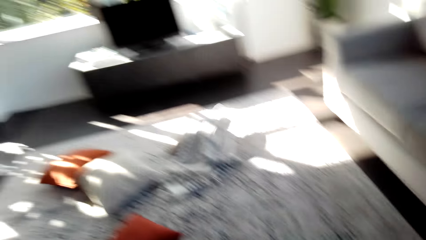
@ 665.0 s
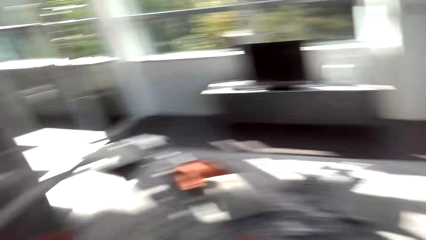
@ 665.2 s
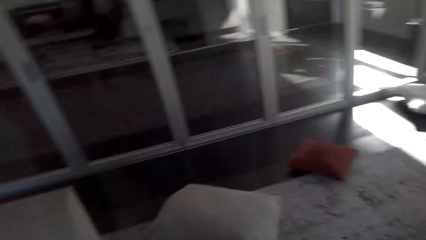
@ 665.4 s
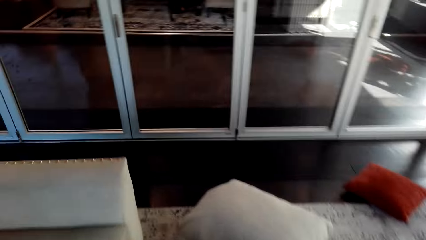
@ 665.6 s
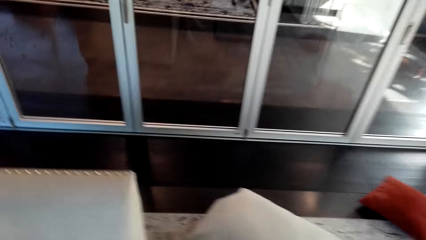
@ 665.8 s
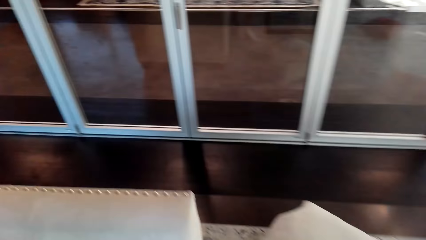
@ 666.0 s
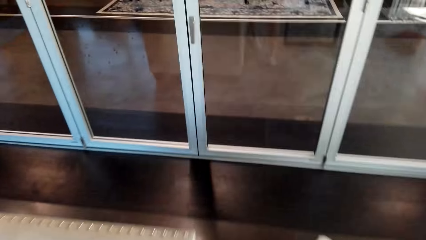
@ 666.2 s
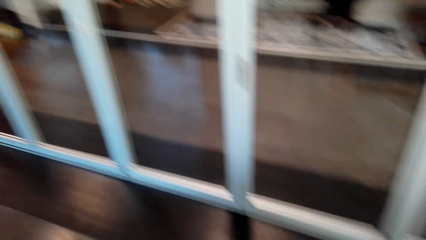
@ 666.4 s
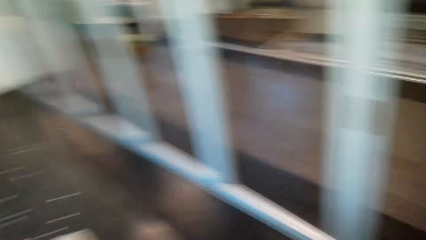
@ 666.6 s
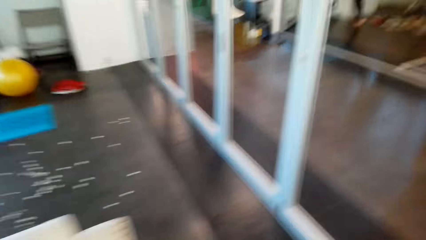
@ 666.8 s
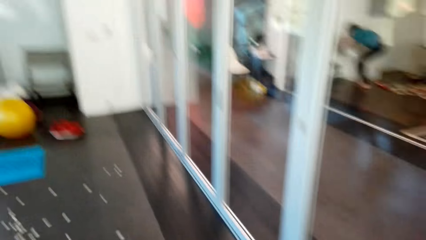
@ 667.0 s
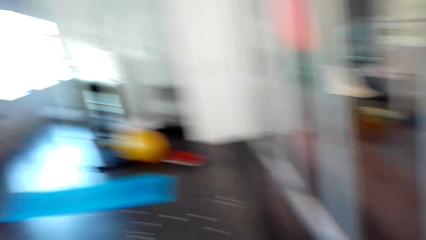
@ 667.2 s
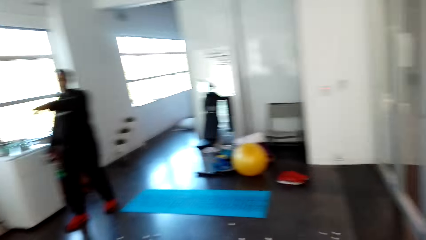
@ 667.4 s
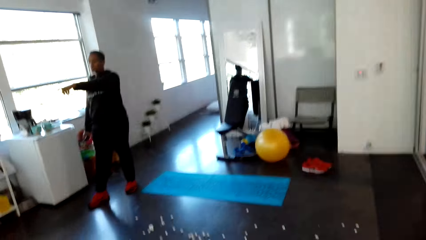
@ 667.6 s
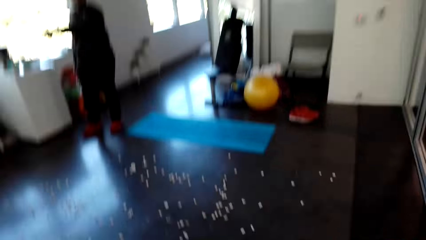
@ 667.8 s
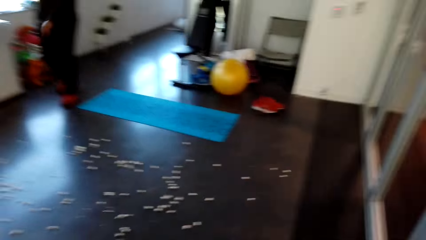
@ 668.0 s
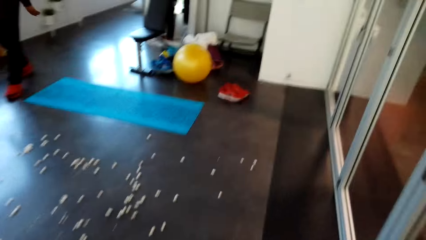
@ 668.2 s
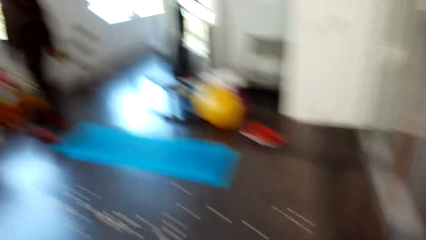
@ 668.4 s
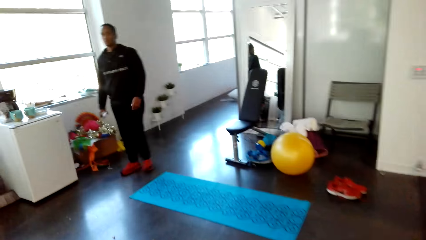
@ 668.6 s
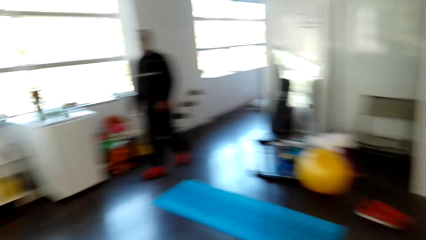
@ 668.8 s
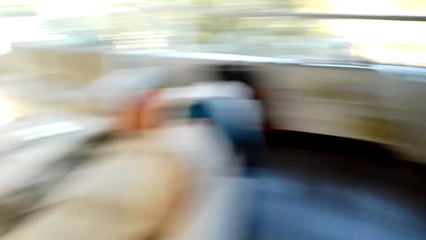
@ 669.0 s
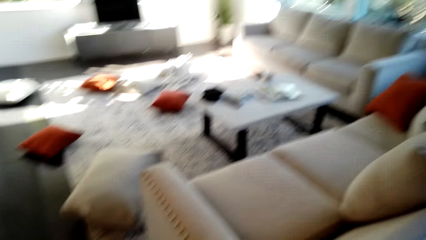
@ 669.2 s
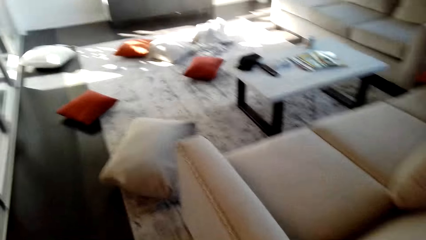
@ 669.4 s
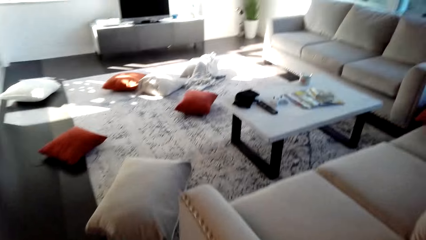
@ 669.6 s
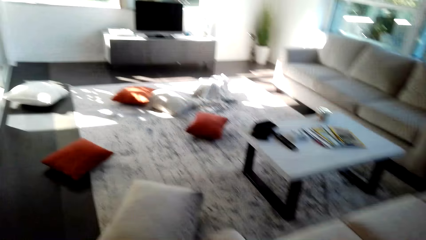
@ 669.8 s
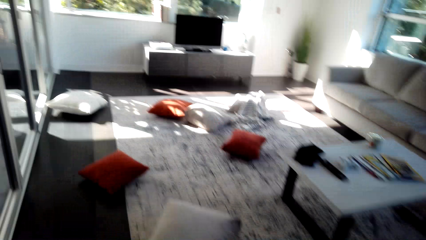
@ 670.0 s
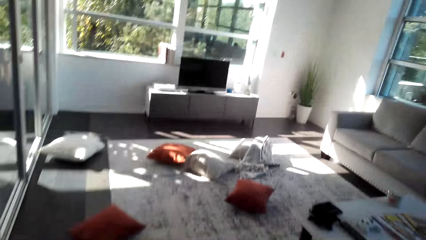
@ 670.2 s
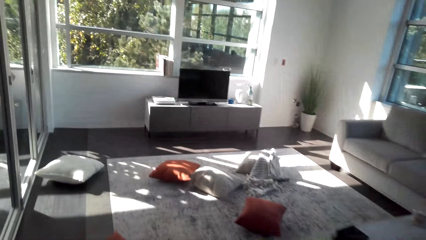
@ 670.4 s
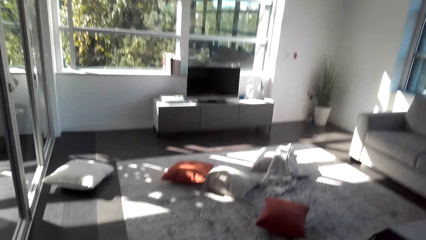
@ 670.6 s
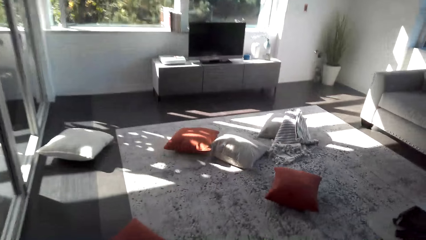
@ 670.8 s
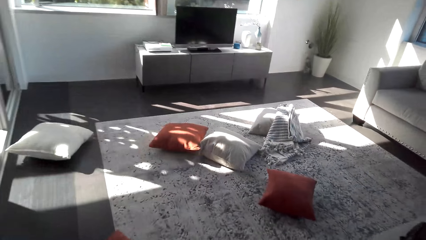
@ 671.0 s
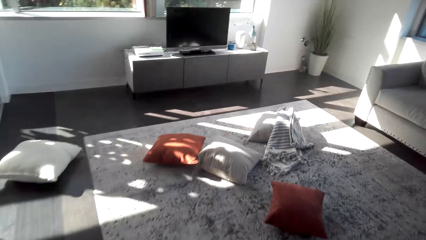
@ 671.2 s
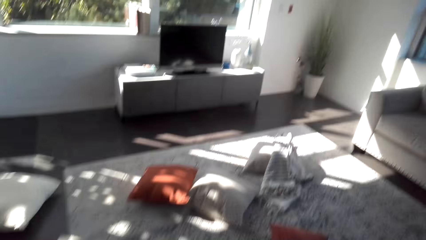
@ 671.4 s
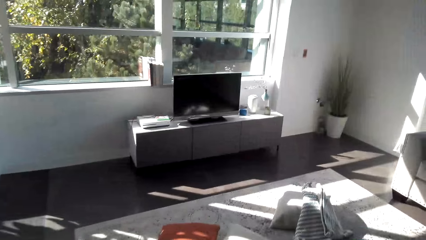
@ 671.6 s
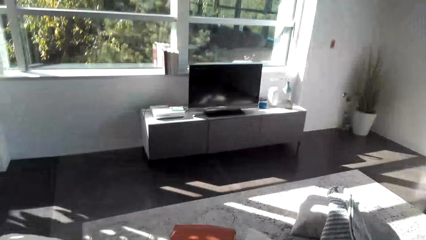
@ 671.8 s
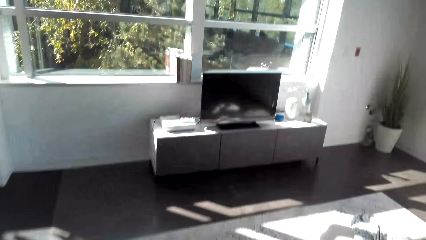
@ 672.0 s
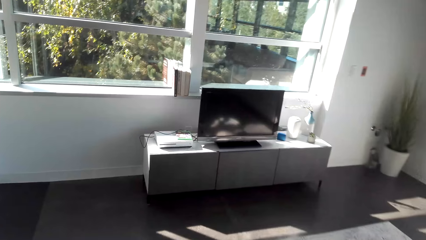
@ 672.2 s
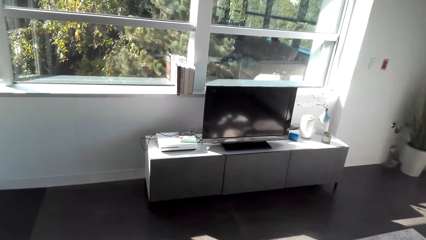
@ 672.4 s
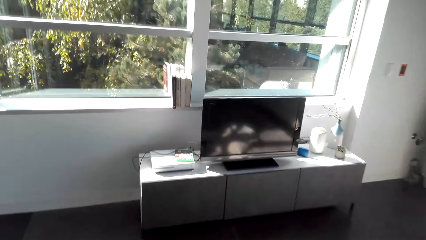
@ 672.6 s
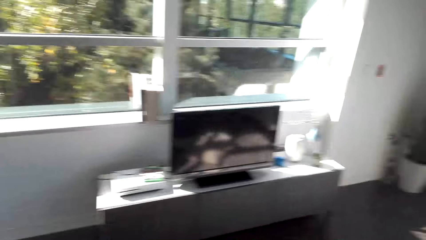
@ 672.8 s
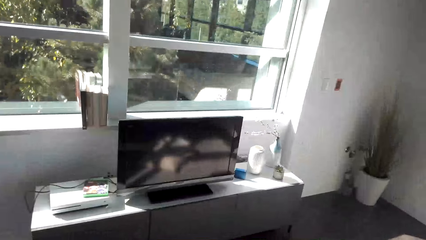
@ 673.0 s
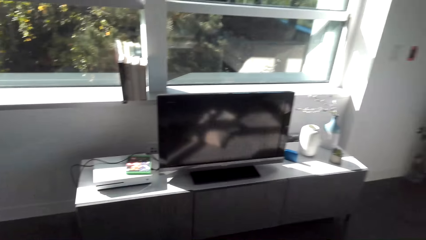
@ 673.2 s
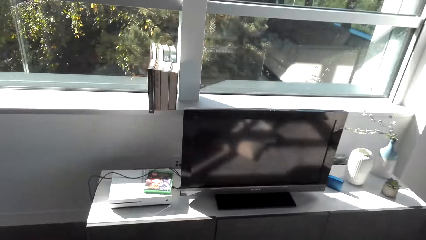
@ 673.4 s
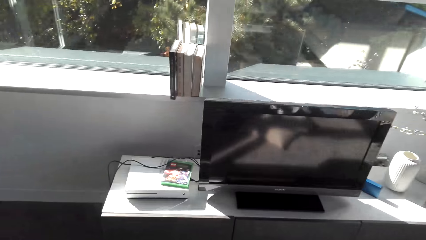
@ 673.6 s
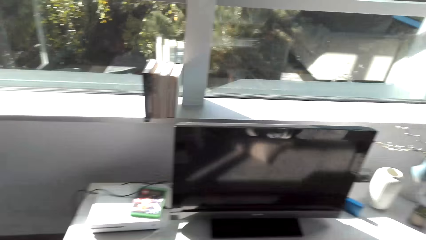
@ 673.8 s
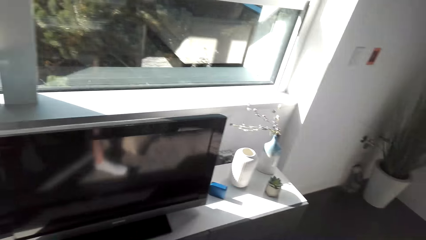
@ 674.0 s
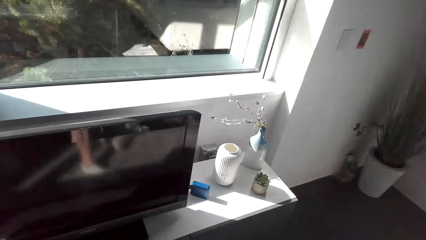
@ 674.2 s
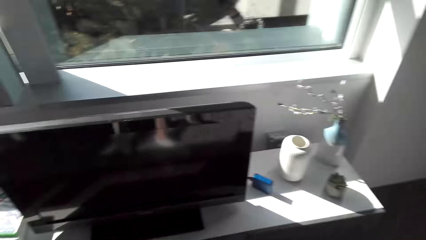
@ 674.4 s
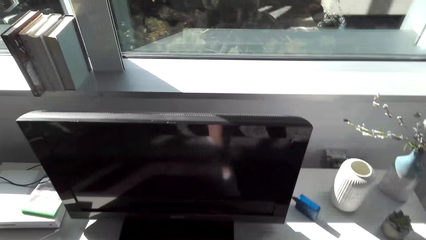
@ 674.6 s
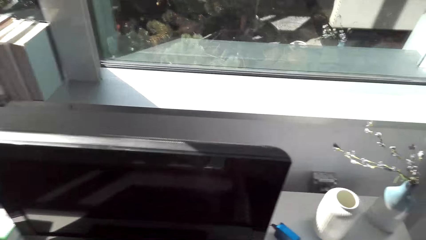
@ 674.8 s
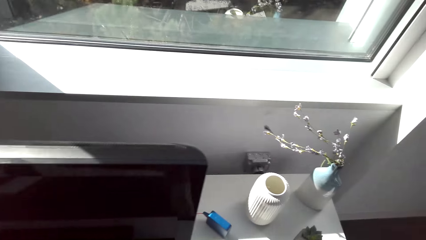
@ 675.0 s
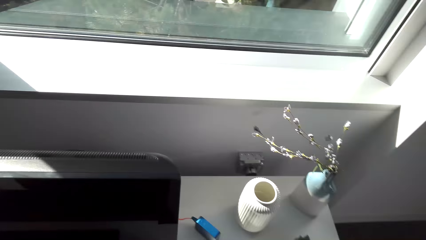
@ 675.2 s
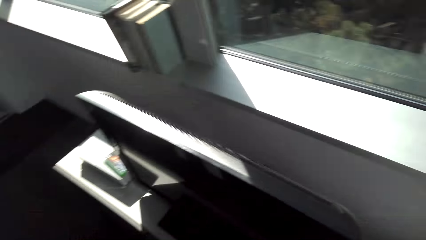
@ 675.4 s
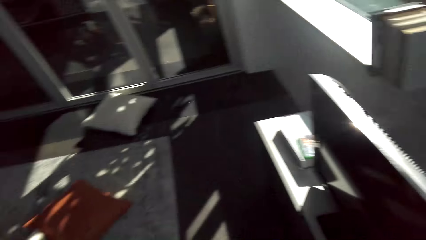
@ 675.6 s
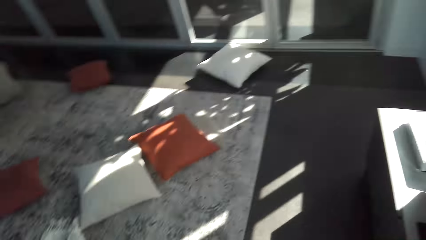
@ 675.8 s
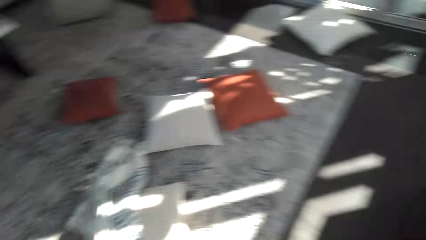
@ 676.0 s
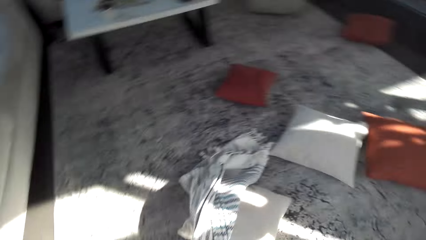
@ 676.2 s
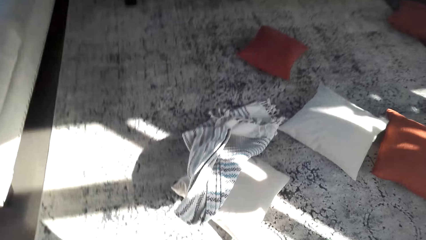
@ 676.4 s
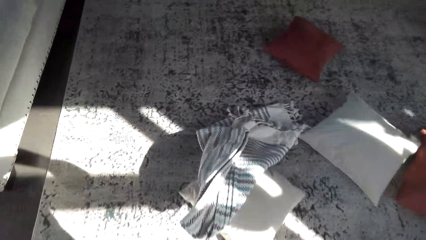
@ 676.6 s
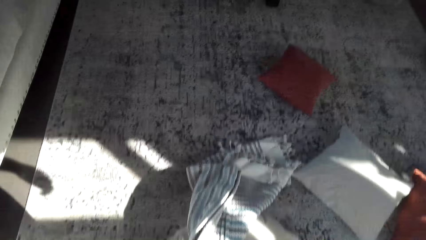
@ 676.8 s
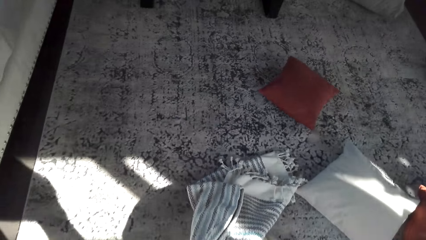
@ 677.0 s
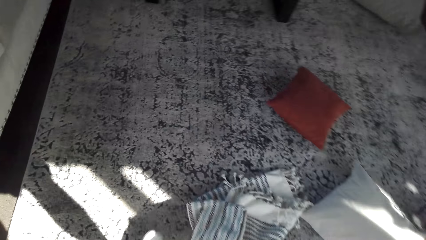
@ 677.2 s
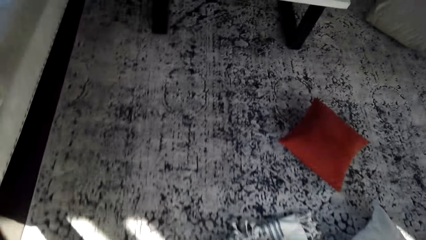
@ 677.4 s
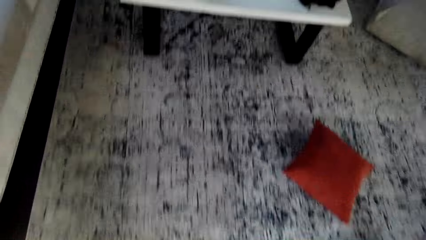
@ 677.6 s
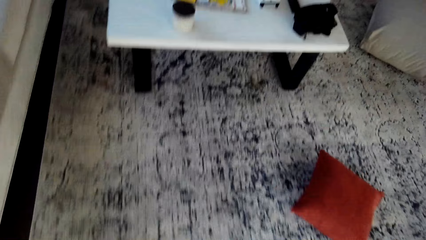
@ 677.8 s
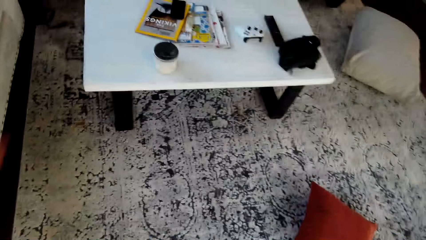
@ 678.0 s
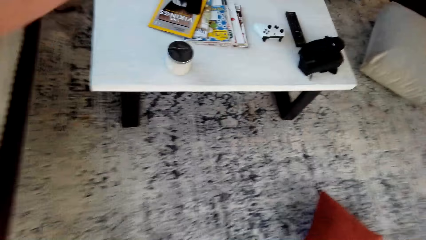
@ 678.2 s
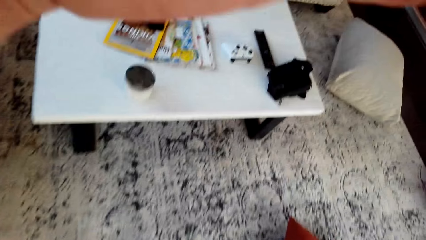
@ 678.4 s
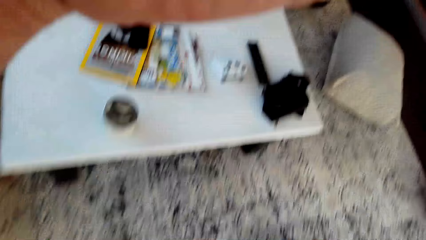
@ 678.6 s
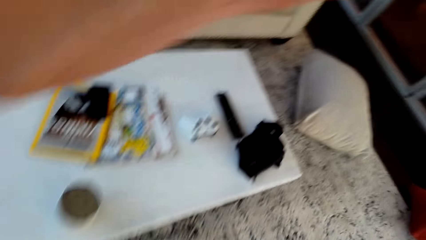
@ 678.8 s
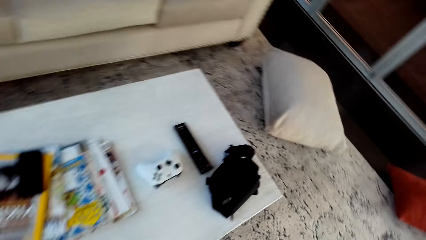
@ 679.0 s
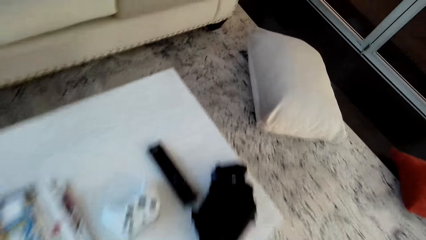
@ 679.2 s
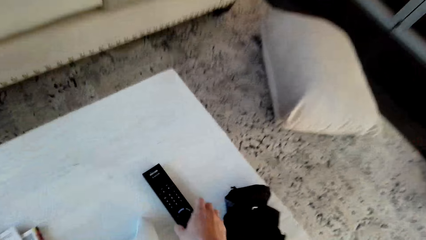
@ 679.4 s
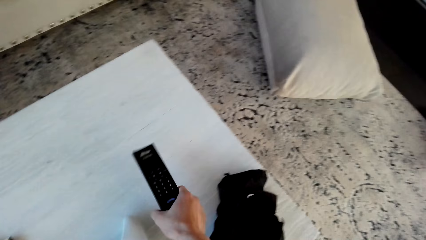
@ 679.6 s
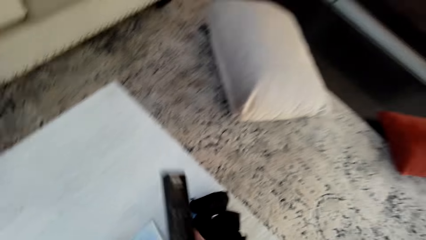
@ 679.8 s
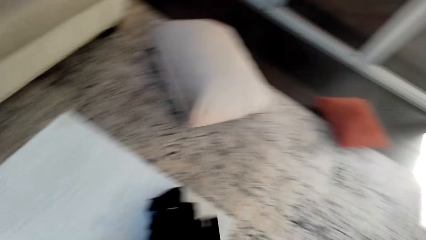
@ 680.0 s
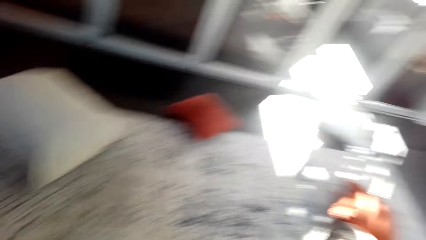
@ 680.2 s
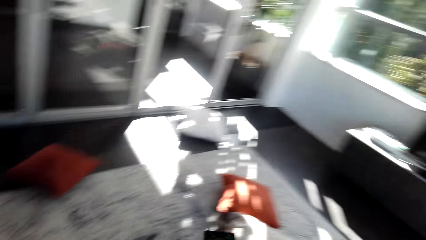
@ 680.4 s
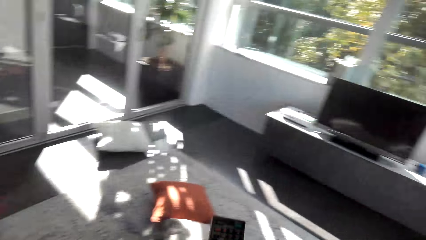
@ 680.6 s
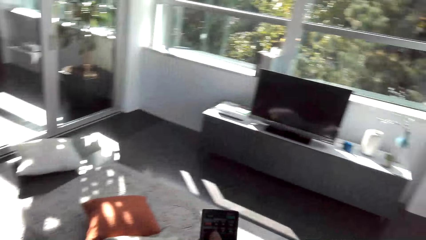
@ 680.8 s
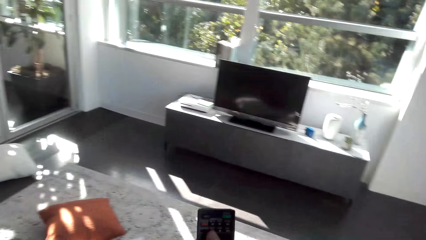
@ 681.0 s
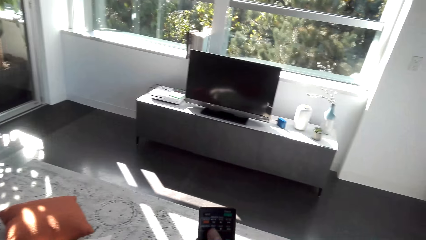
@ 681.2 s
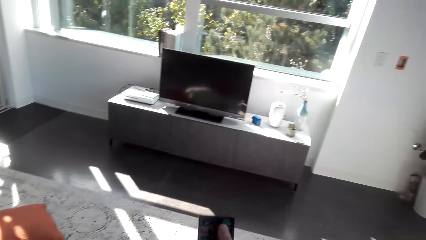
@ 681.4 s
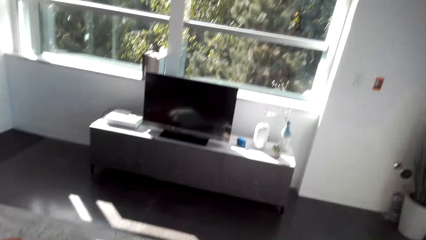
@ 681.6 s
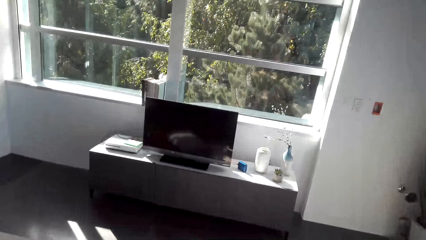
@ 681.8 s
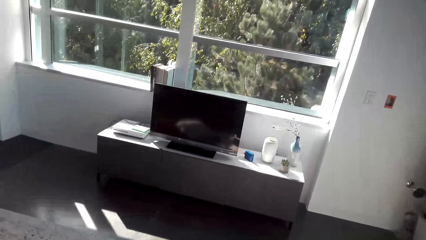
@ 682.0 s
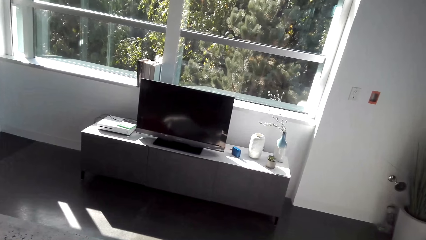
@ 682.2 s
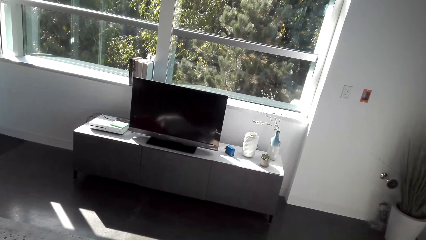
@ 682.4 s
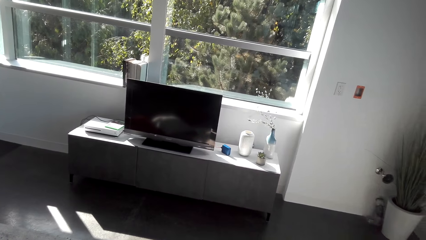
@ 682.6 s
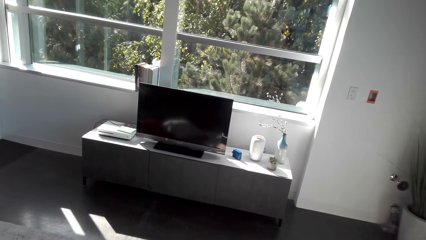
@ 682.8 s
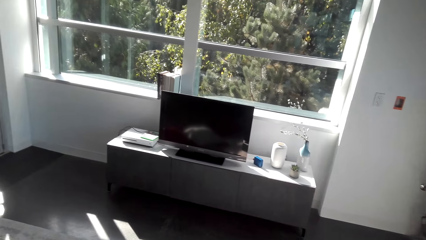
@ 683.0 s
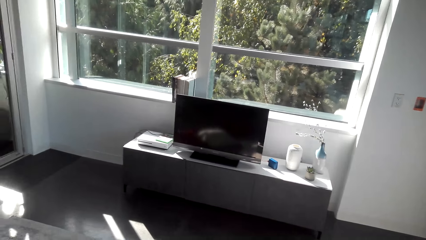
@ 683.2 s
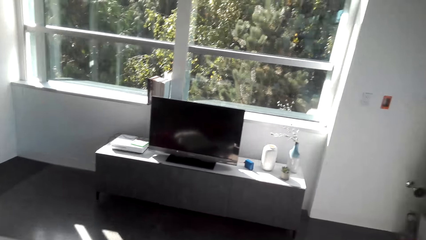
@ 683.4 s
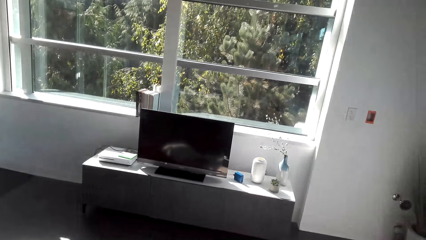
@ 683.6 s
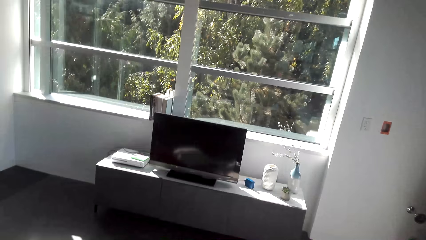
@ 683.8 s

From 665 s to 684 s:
The camera wearer adjusts the camera. They take a remote control. They hold the remote control. They look around the house.
